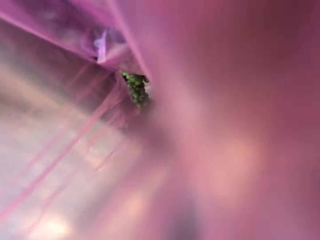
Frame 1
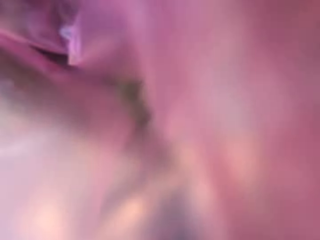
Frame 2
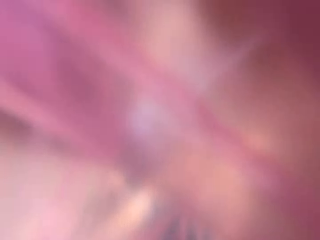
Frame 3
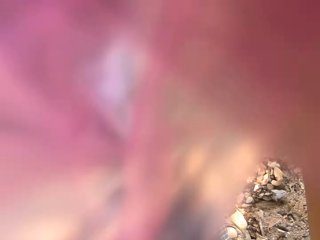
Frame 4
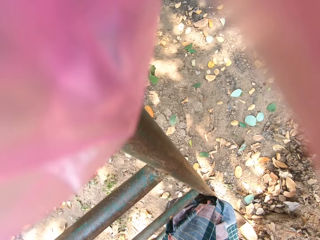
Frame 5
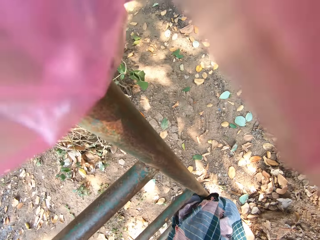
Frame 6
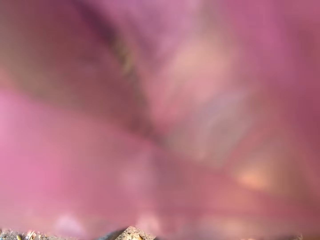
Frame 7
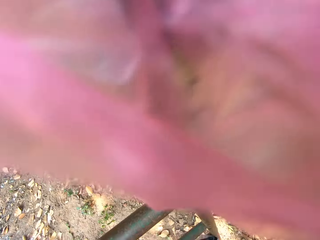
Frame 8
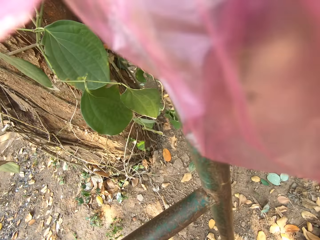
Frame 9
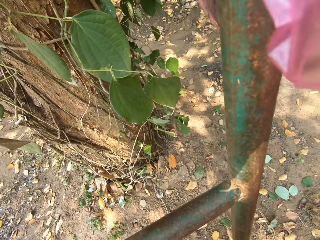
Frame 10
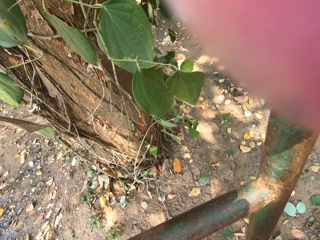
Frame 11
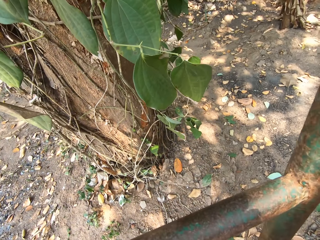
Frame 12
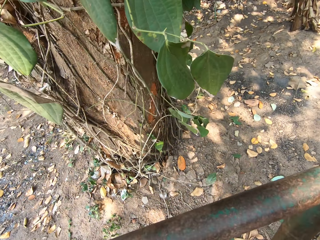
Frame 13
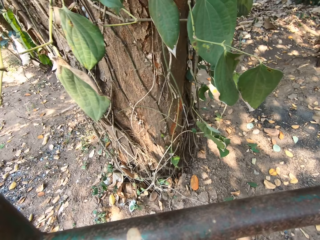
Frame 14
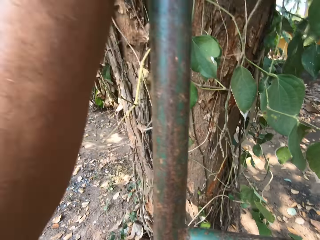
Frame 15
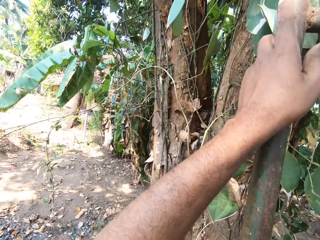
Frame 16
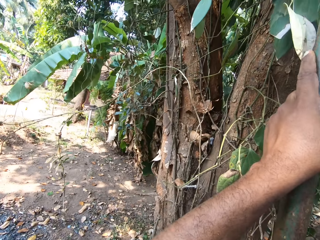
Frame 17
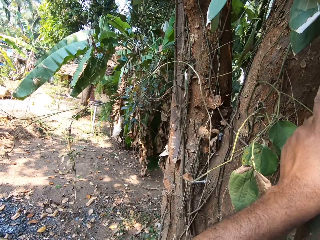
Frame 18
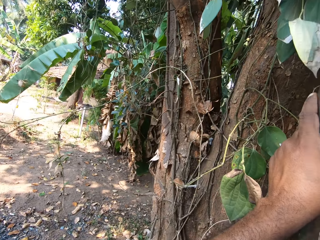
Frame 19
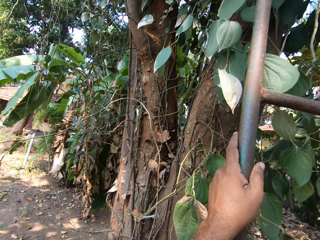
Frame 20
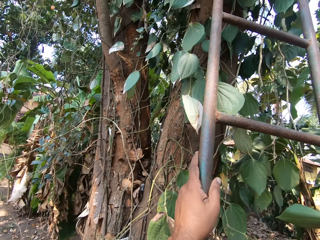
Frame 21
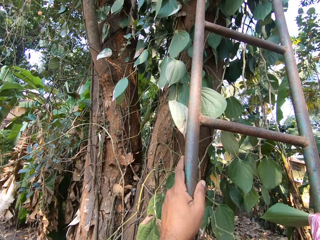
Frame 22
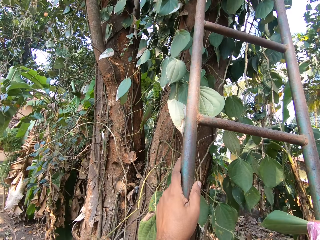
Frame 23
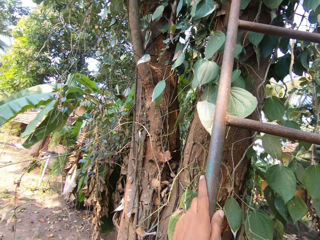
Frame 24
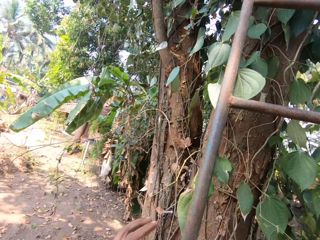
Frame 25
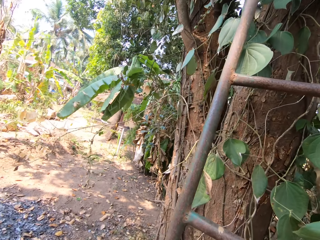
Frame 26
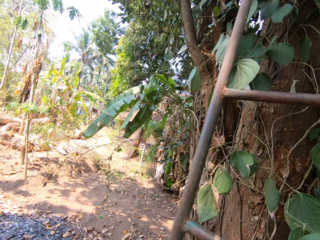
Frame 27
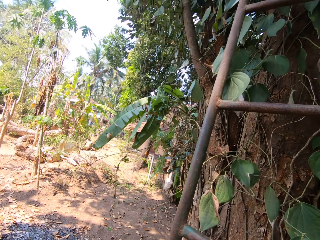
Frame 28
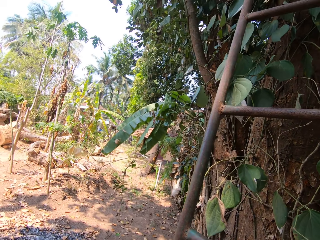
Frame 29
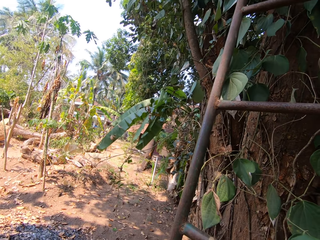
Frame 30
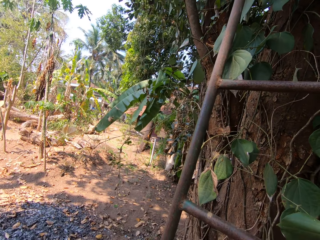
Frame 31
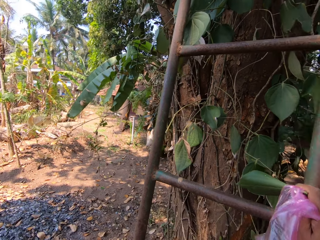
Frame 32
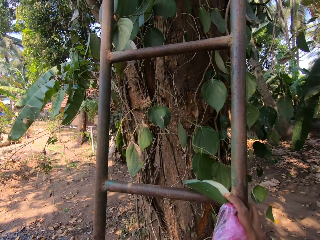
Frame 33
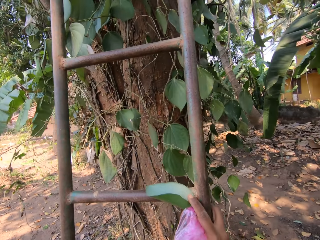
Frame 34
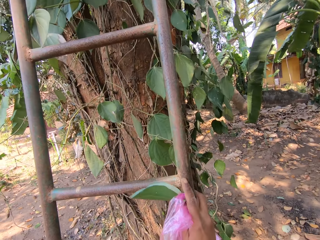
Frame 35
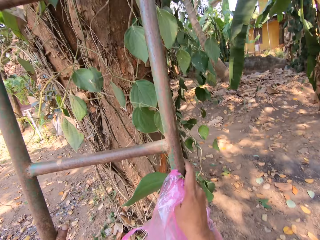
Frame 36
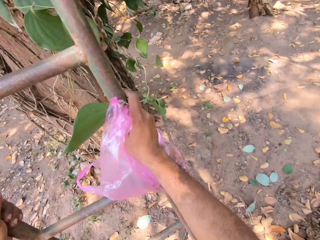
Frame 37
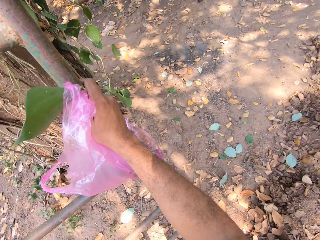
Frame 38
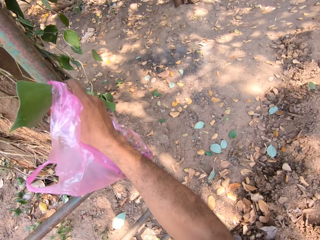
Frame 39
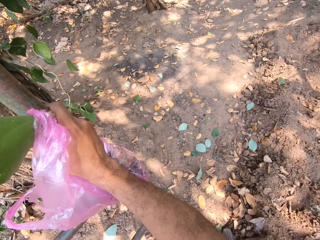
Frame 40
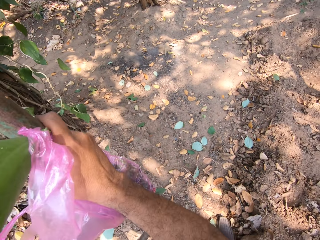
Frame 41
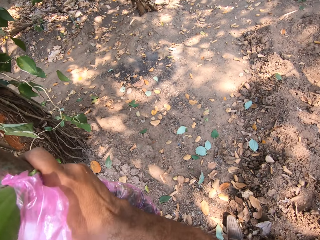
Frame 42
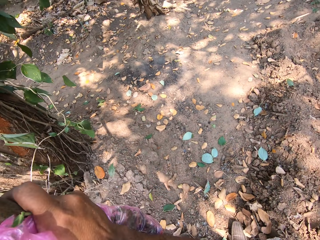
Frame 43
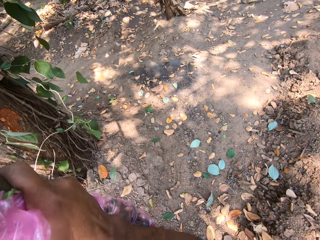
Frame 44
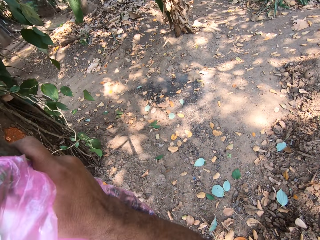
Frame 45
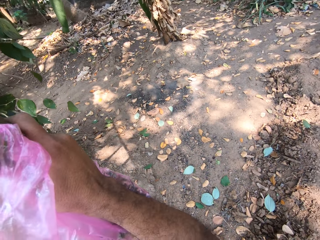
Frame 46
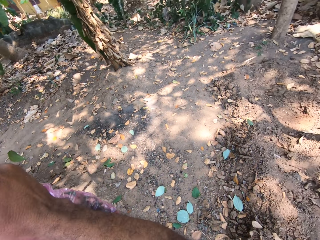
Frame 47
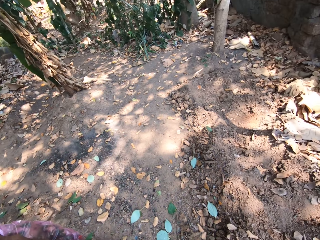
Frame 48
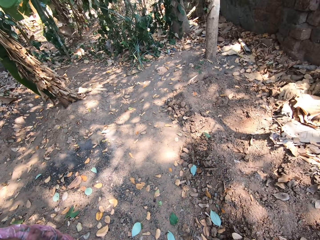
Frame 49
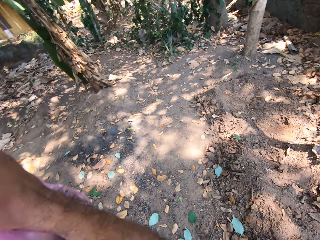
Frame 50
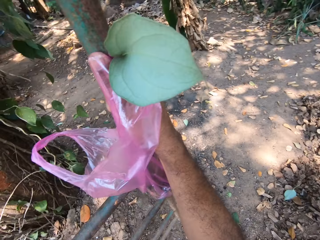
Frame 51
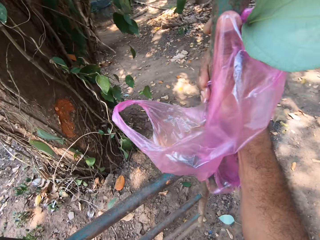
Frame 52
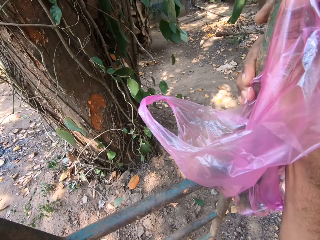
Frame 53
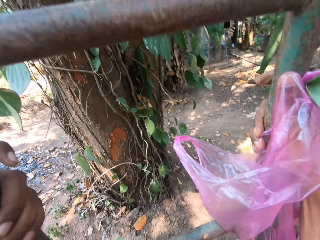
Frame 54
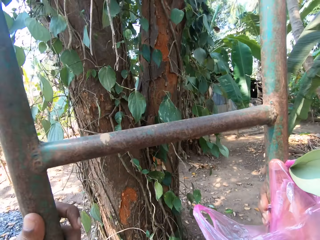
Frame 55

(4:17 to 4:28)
The camera wearer climbs down a ladder. He looks around. He lifts the ladder from the ground with his hands.

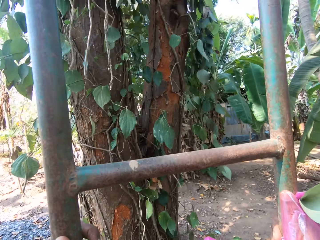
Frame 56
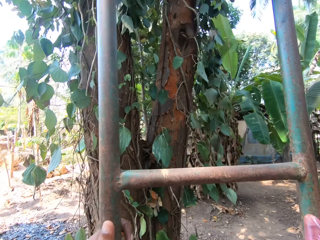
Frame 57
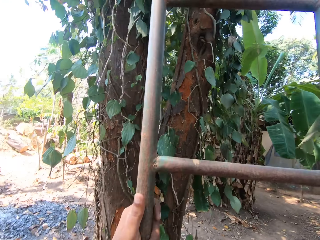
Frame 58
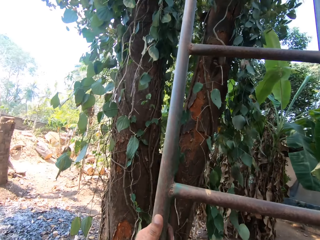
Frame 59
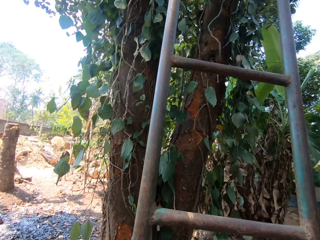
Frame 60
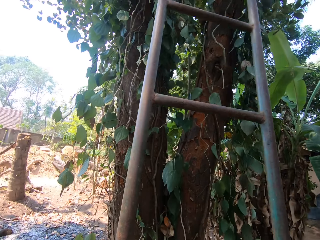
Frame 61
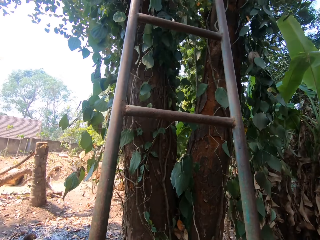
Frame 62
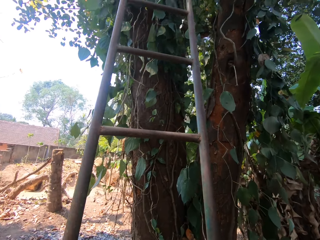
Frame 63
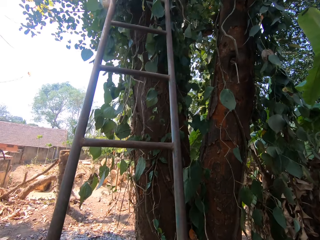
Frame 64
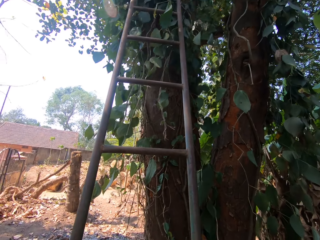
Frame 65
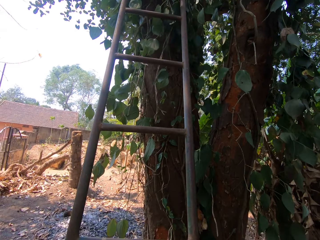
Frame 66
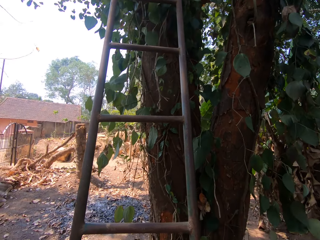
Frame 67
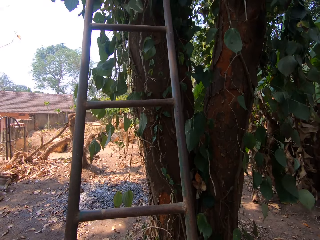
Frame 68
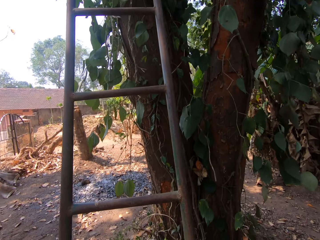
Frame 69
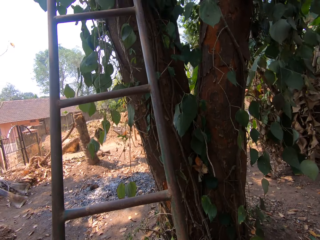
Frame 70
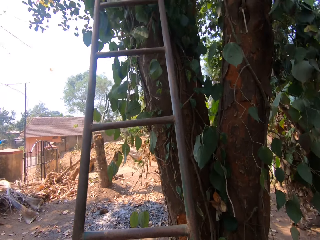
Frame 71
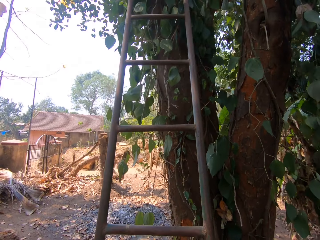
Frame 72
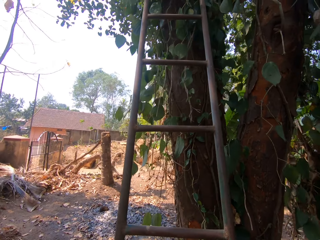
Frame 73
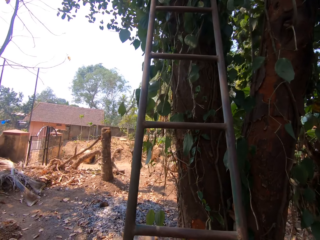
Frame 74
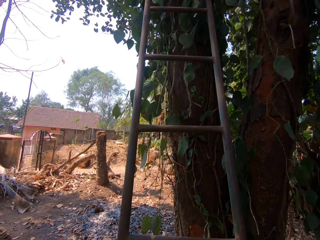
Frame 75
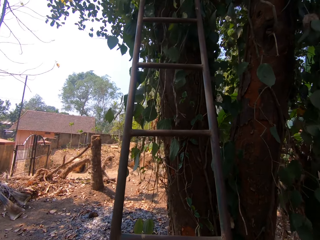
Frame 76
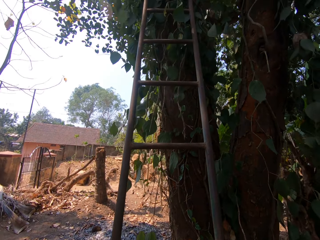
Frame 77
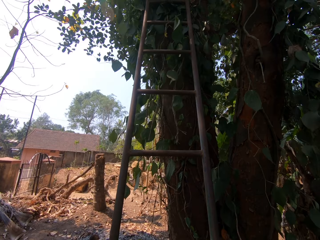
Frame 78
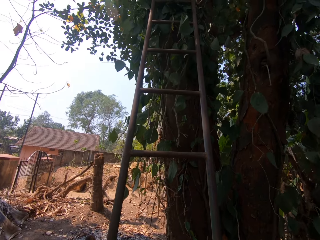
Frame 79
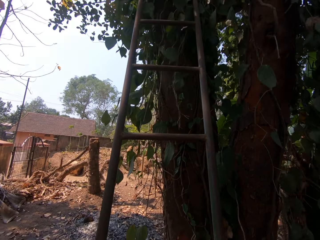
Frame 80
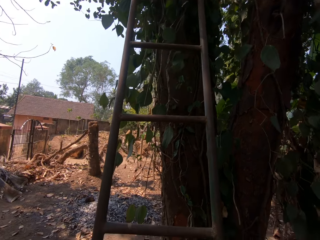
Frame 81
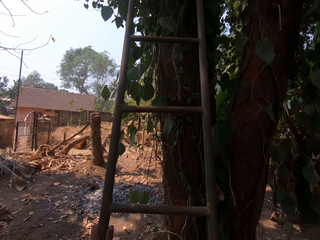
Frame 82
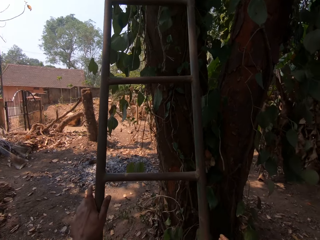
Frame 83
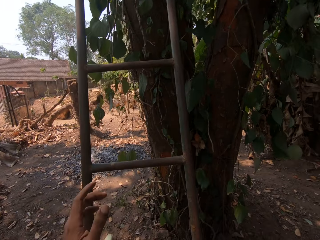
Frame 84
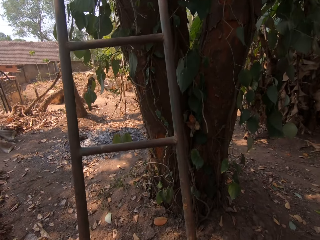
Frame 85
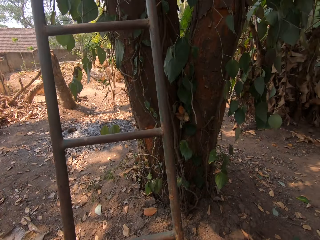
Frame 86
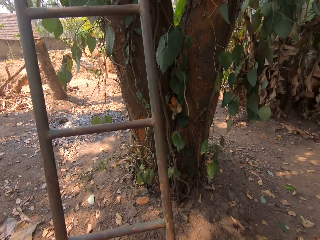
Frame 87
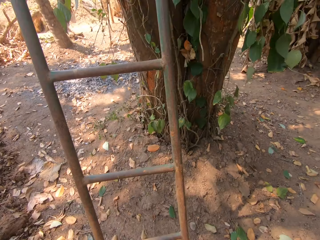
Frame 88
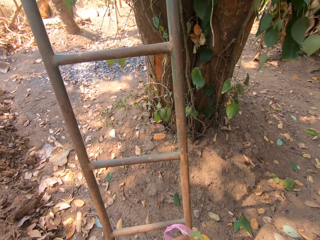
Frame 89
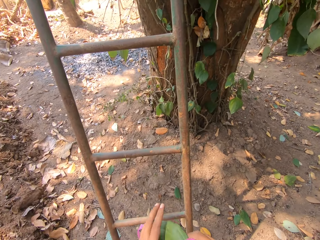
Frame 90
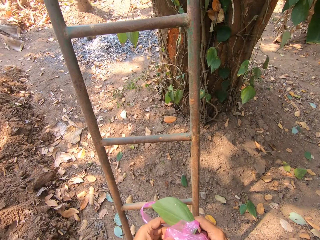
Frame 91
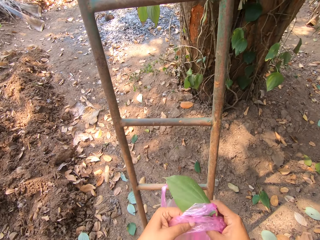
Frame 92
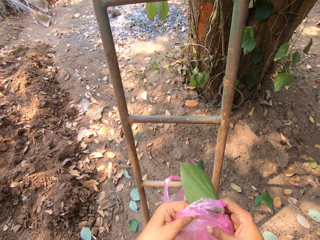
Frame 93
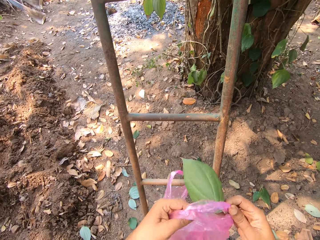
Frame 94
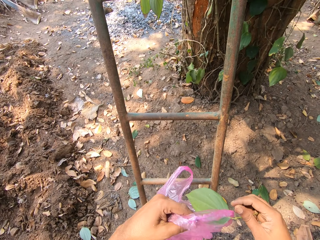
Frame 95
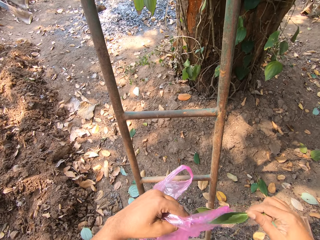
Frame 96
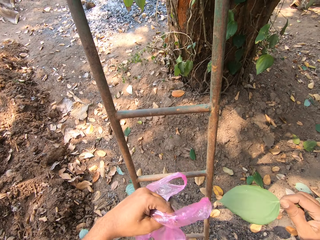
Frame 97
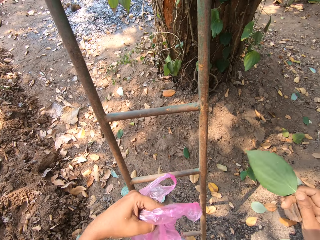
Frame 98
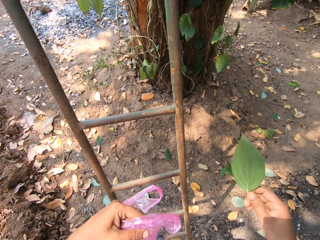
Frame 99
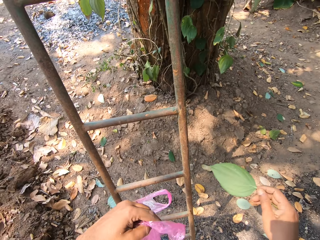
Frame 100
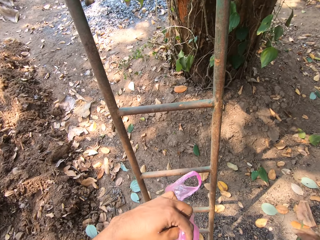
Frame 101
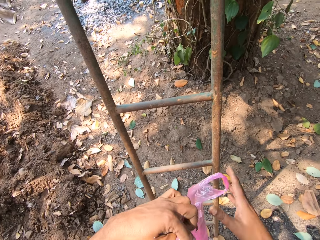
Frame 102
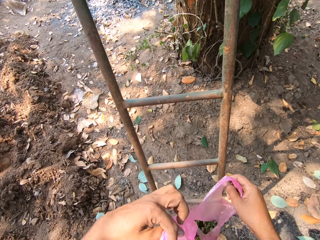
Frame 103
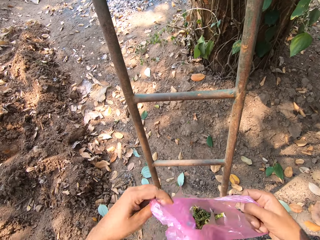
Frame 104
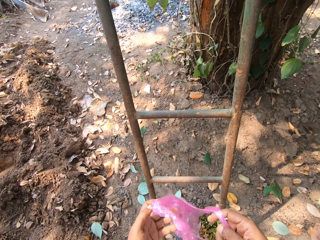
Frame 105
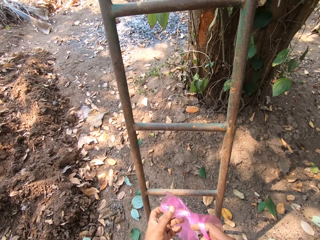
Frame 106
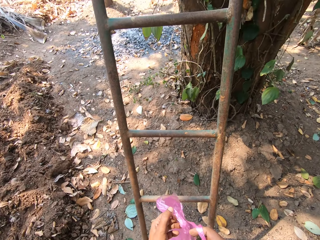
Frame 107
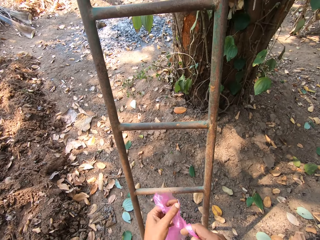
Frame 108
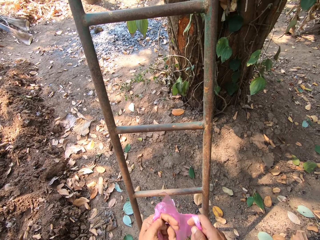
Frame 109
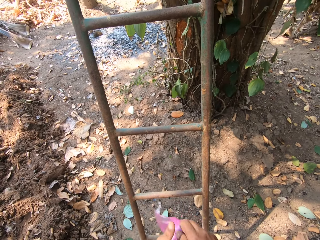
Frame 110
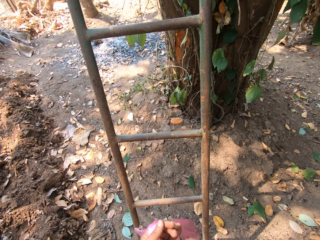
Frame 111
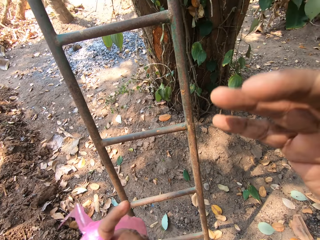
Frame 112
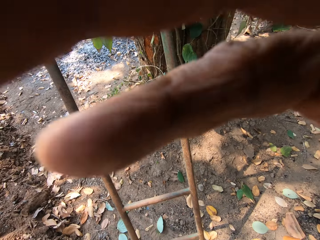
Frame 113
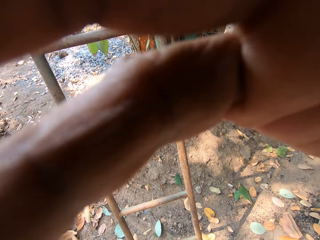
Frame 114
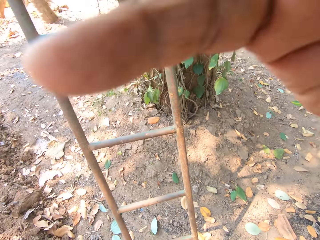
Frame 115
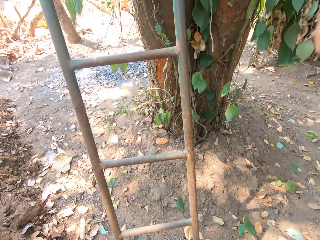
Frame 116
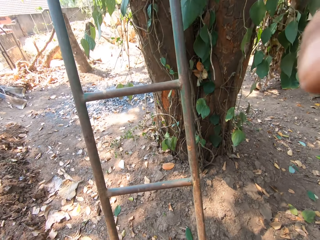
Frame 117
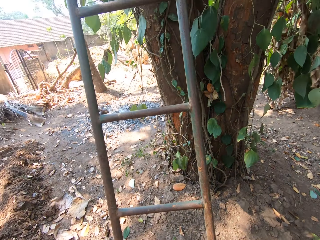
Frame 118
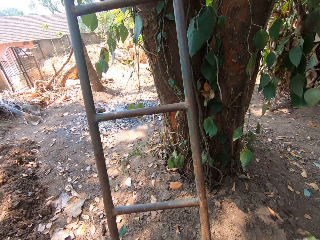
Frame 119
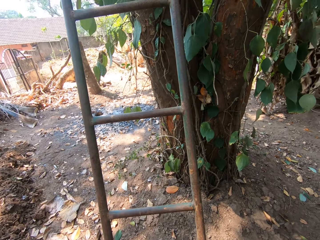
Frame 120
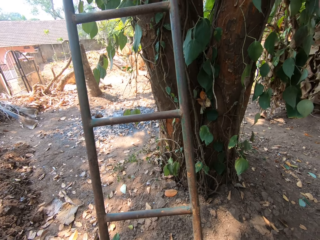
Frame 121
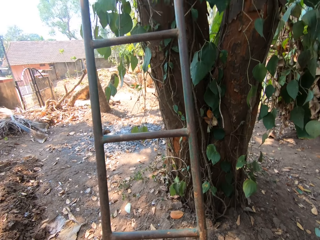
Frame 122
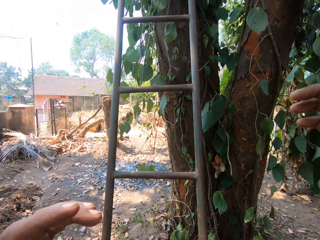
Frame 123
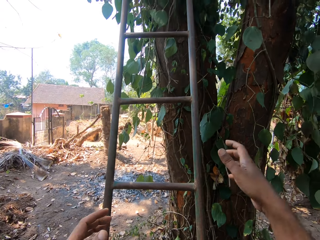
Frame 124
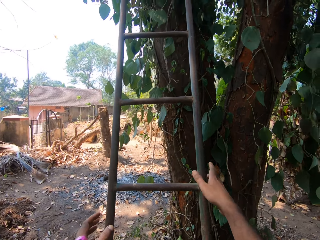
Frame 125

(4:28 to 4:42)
The camera wearer rests the ladder in his hands on the tree on the other side. He looks at a paper bag. He pulls the leaf in his left hand with his right hand. He holds the polythene bag with his hands. He raises his right hand toward his head. He looks around.
